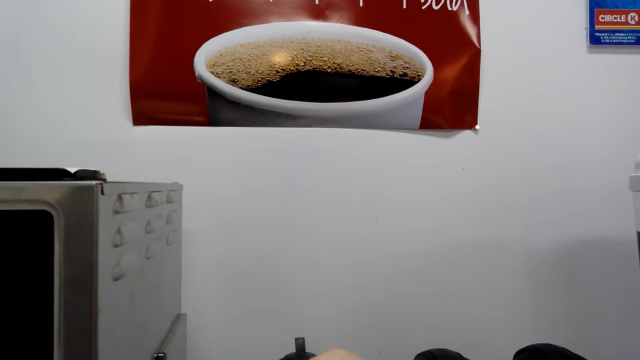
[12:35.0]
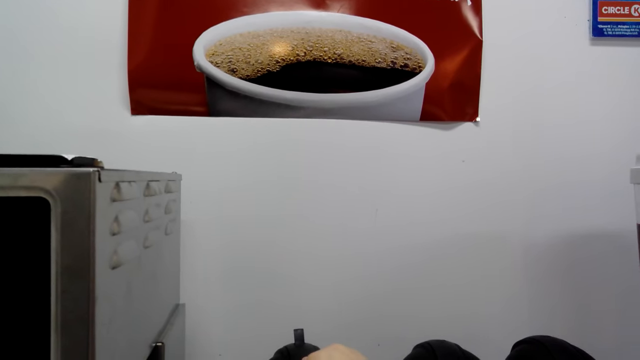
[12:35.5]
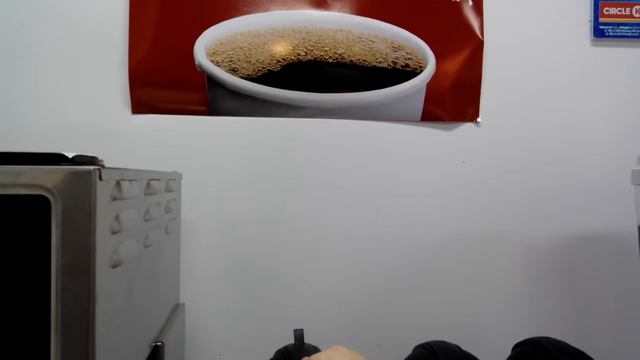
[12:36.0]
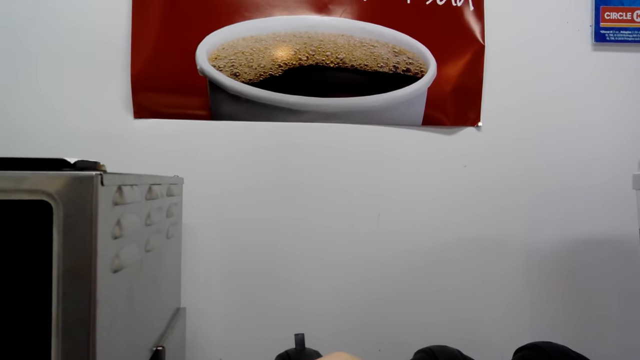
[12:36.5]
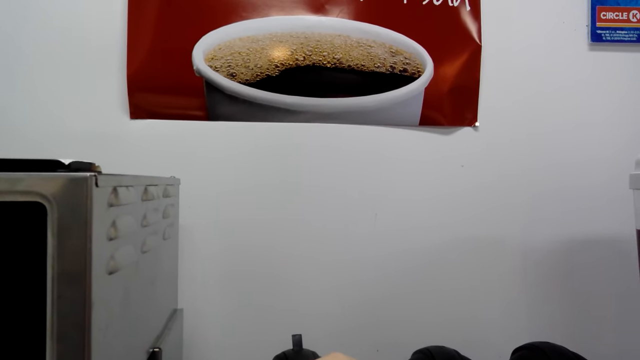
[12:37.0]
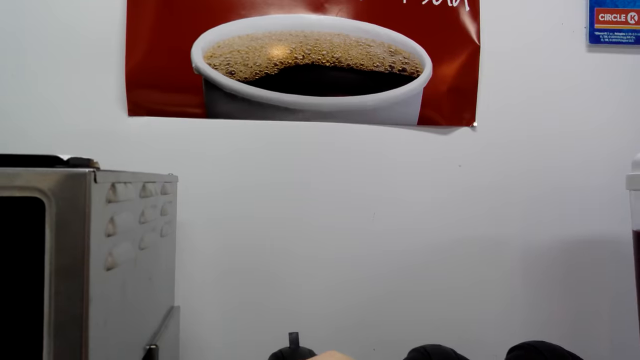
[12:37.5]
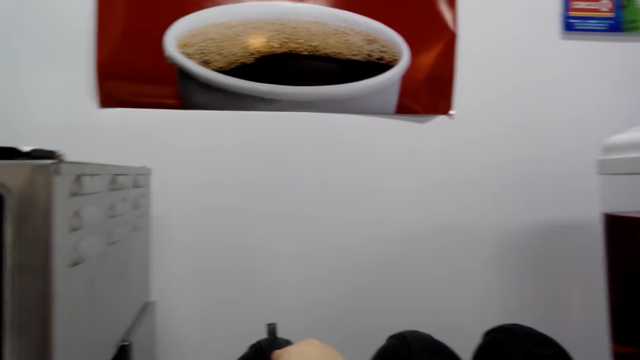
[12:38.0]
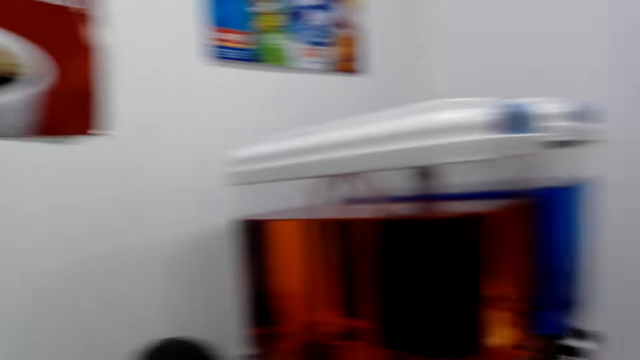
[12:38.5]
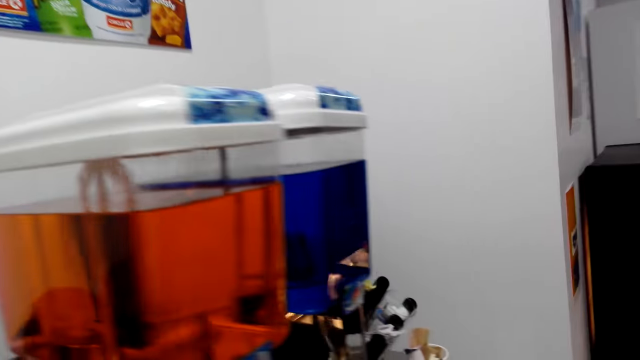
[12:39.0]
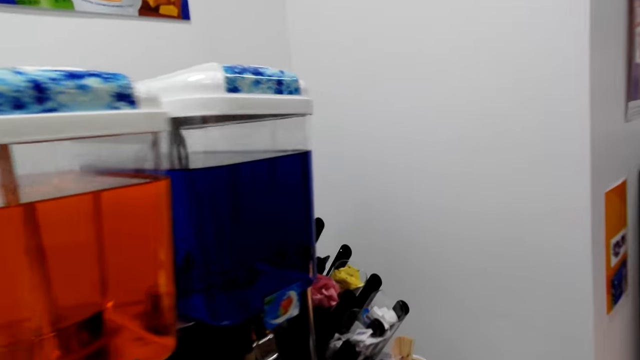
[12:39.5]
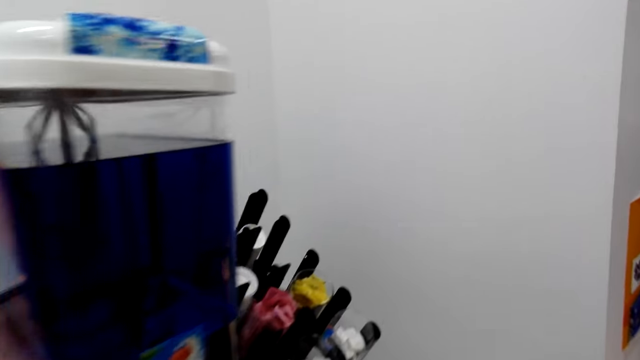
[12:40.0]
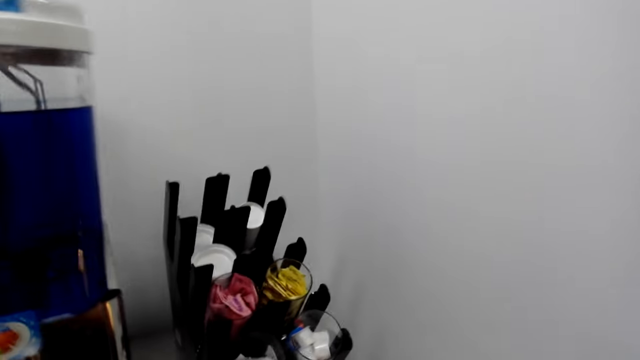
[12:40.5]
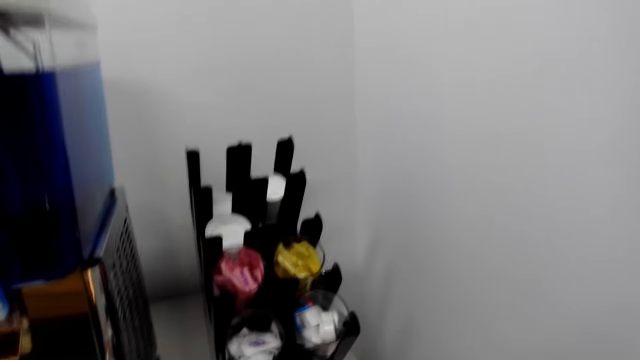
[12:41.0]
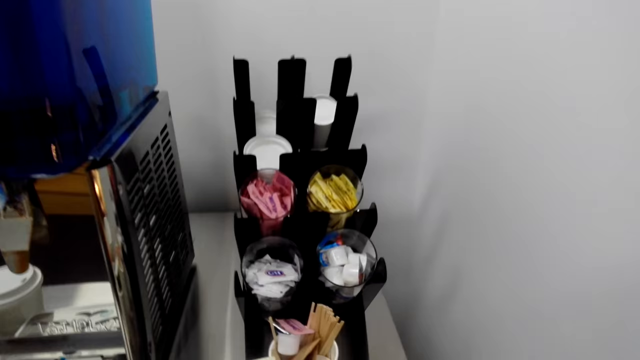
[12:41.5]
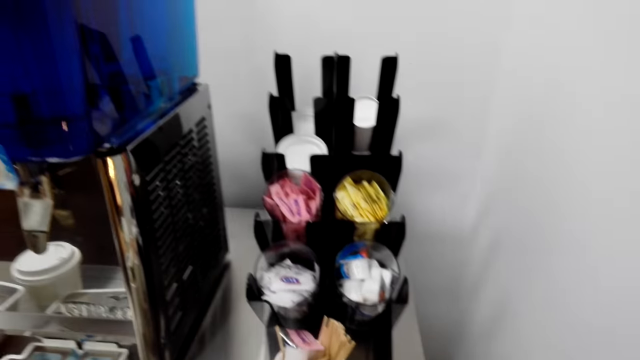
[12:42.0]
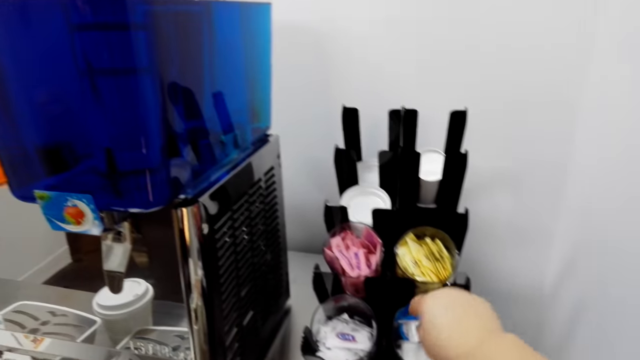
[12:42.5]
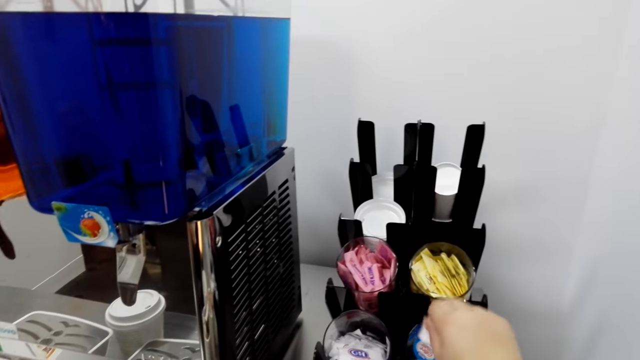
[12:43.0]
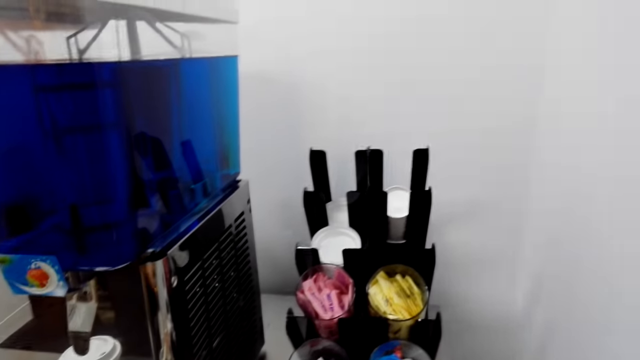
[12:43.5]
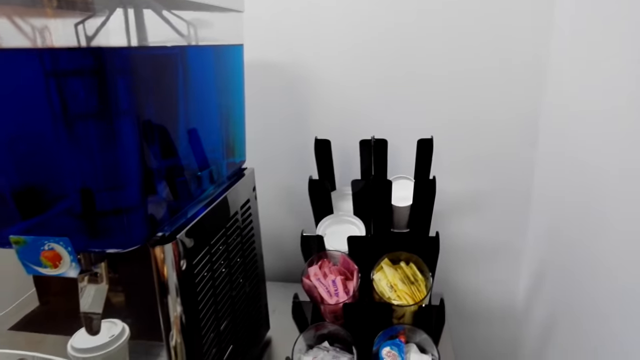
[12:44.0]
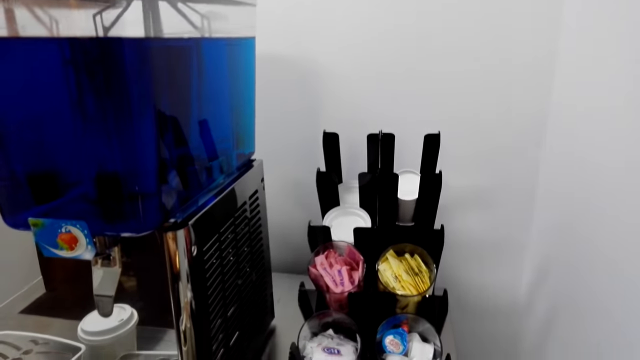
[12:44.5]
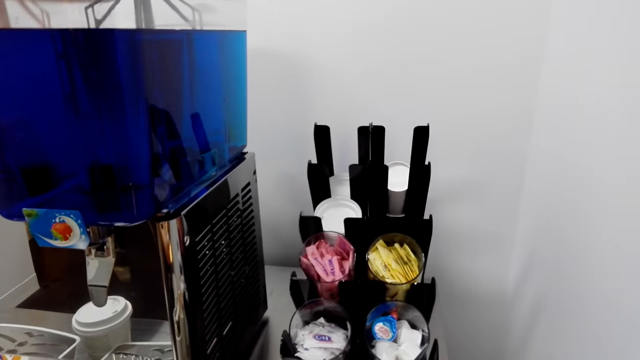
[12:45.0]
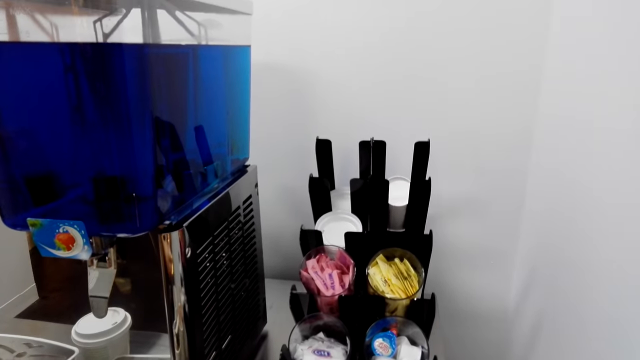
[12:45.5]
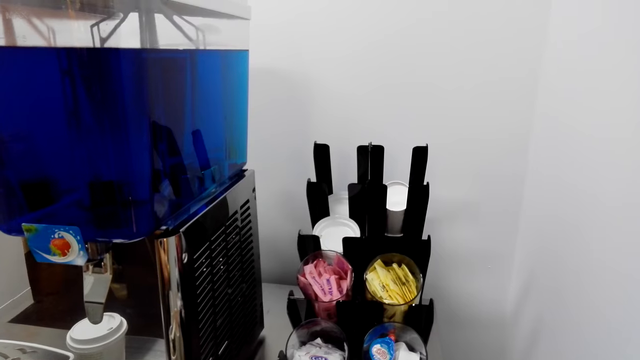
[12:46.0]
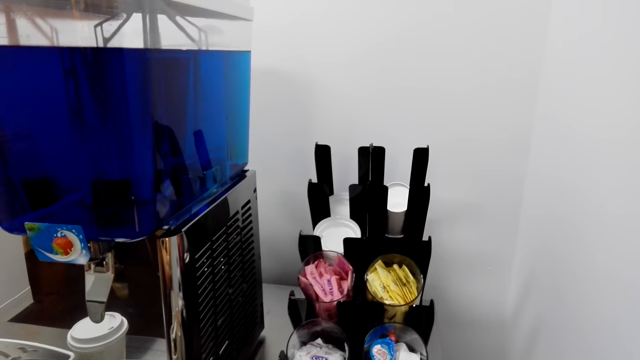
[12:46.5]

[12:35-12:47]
The camera wearer picks up a sachet.

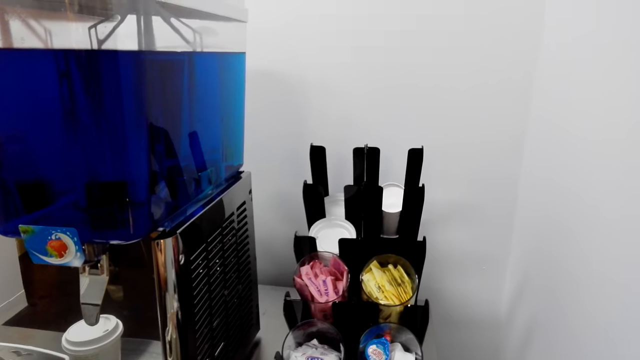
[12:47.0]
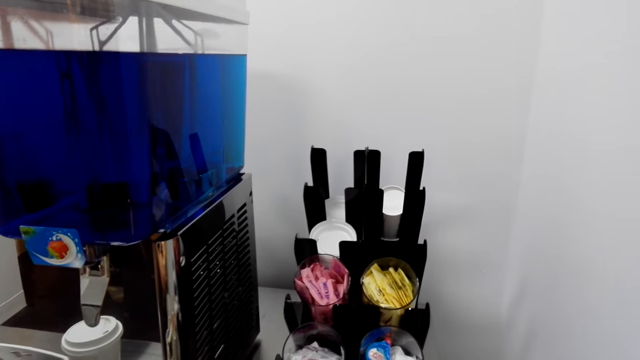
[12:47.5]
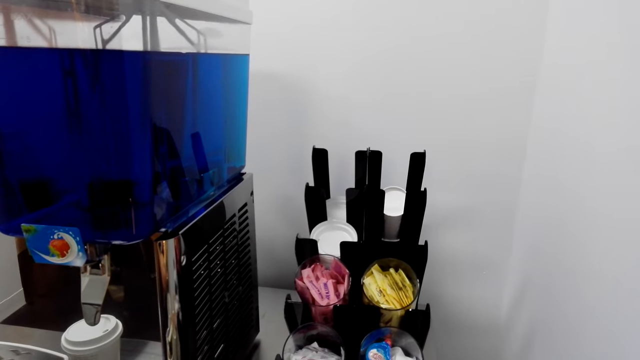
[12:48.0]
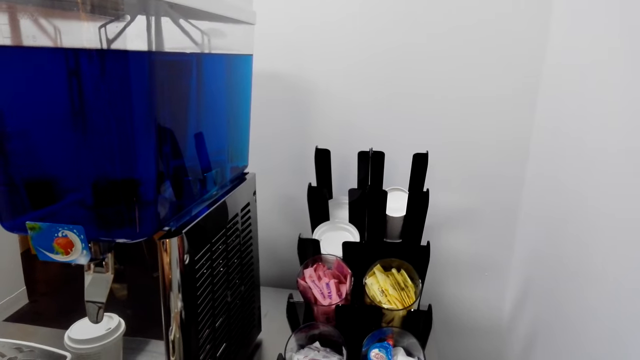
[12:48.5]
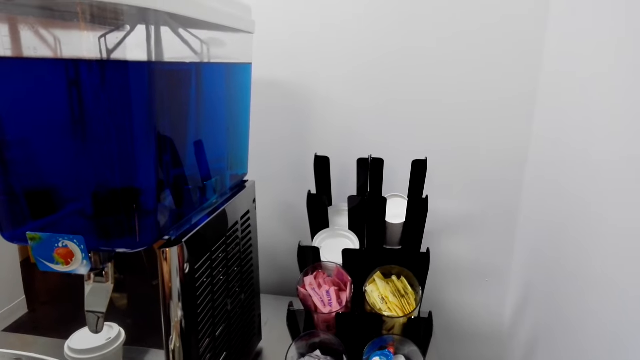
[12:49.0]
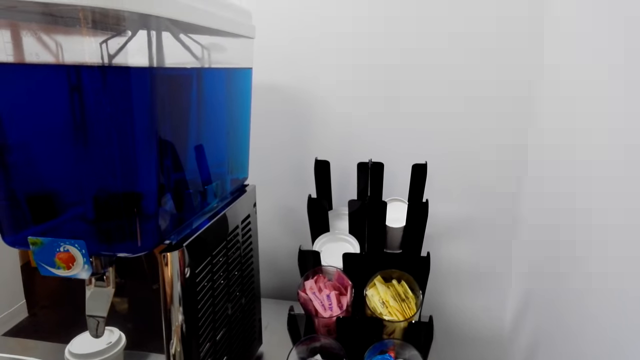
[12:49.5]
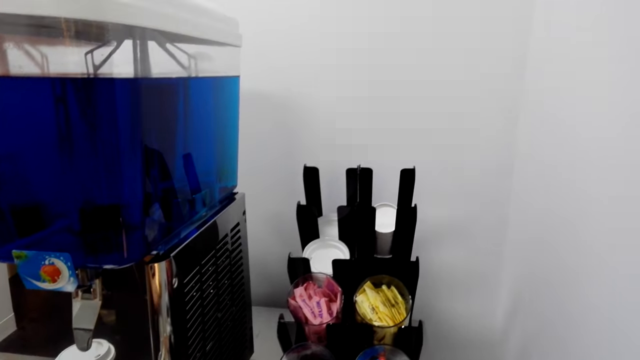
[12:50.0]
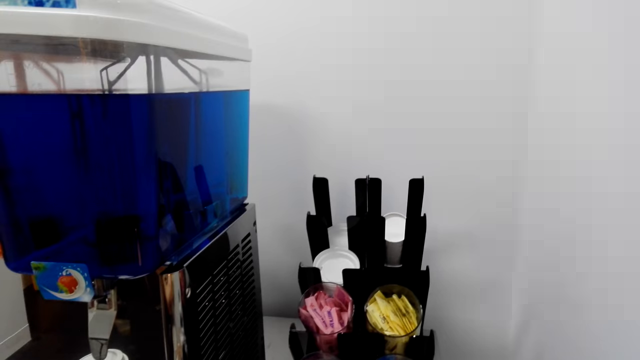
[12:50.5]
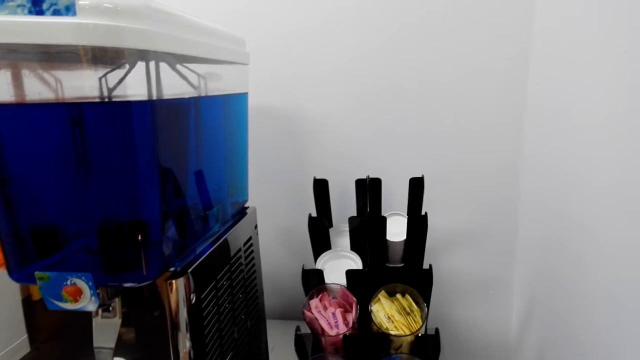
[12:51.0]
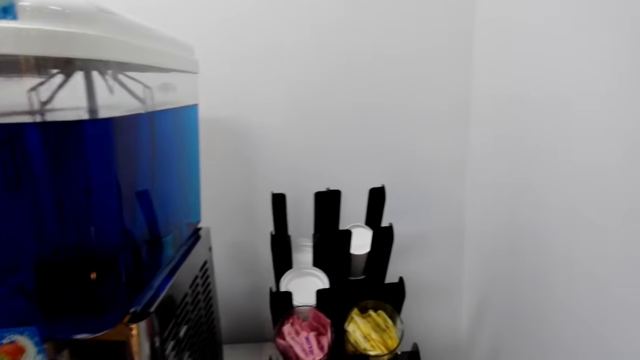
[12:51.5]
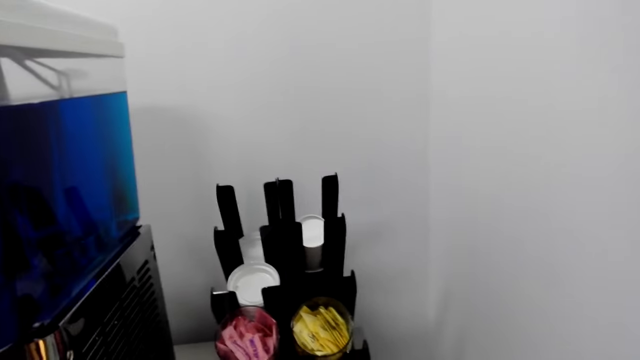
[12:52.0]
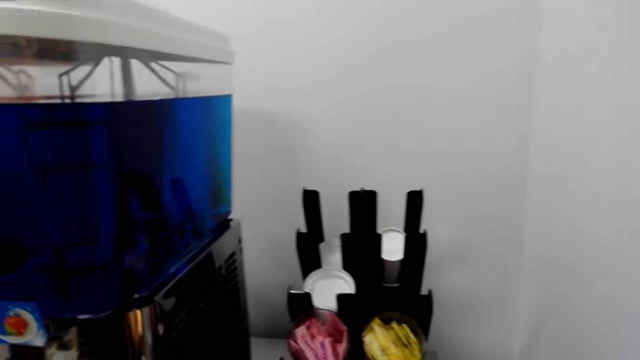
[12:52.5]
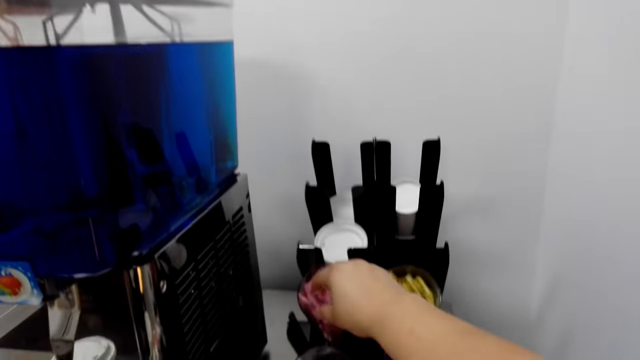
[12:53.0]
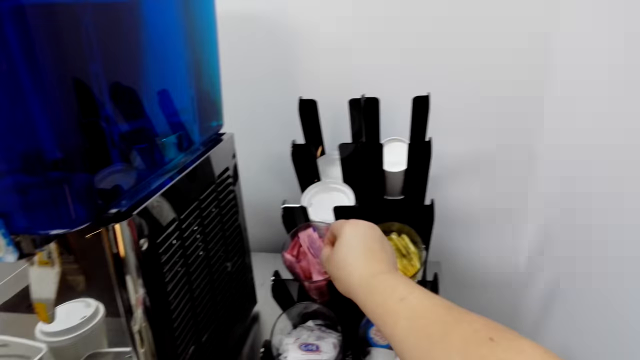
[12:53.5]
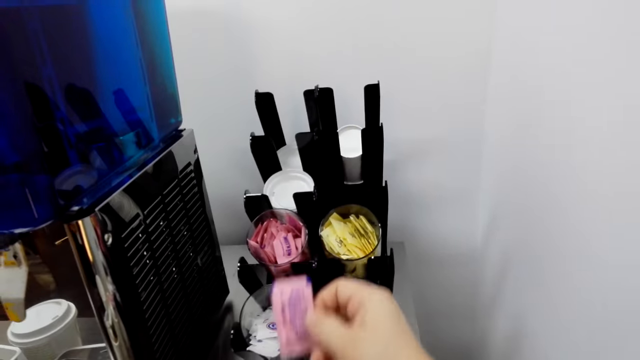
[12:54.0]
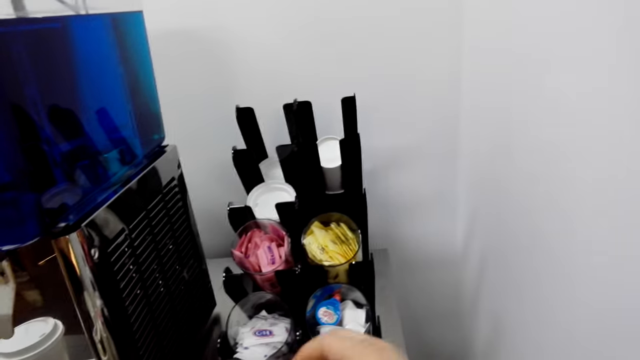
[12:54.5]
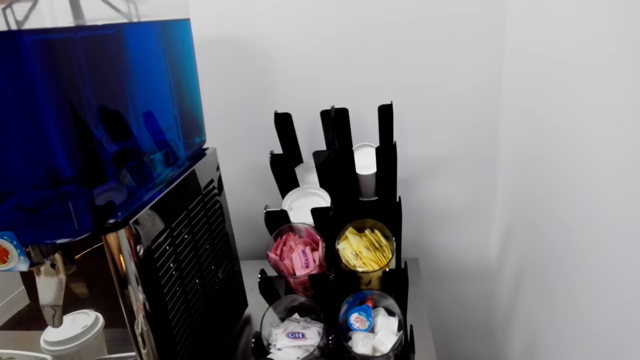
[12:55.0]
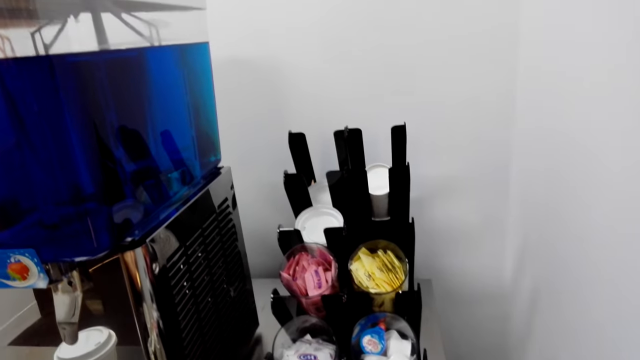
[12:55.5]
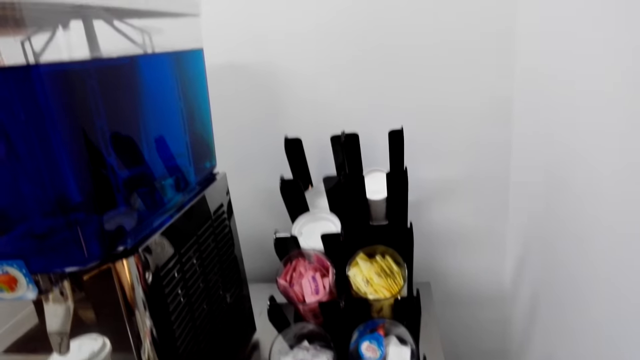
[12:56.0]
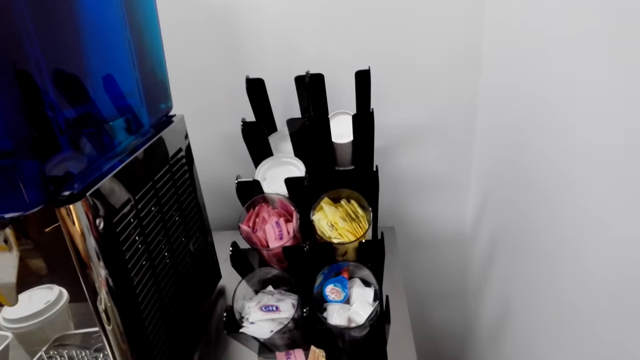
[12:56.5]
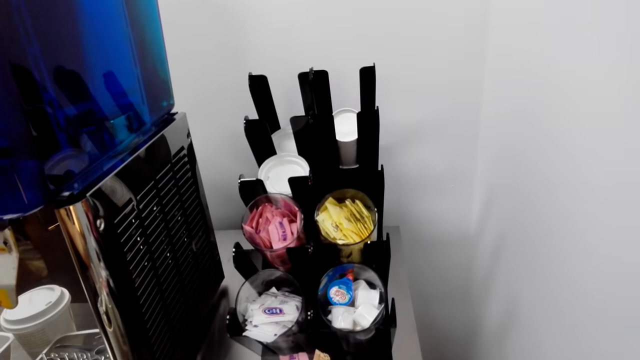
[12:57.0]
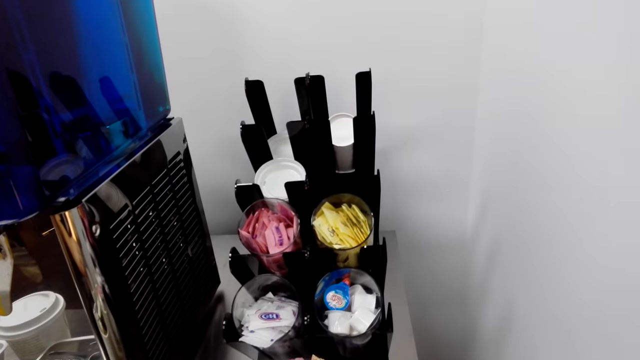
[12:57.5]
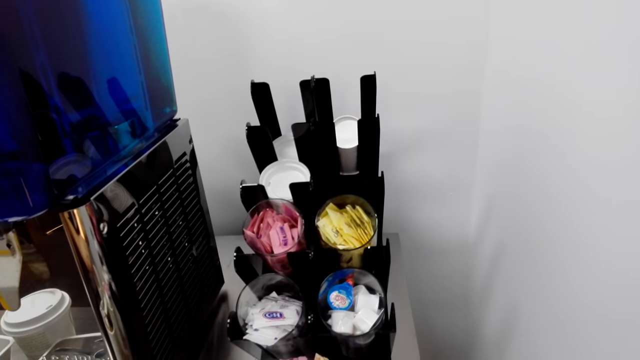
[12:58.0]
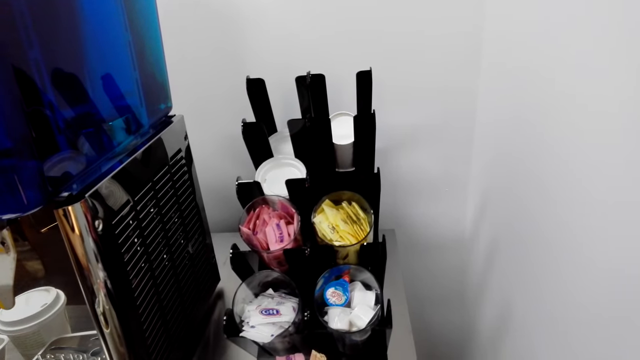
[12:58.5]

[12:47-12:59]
The camera wearer picks up a sachet in a glass.
